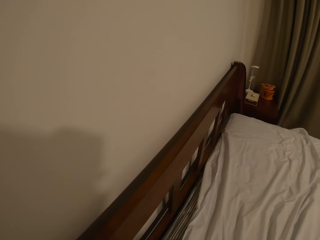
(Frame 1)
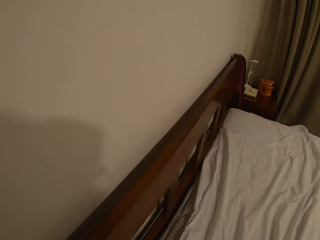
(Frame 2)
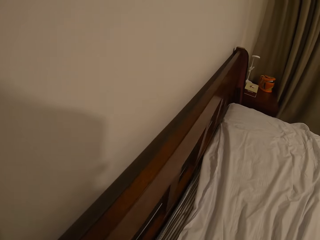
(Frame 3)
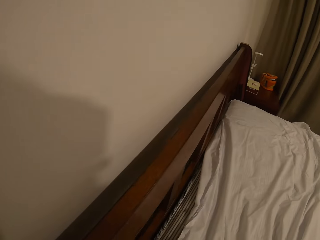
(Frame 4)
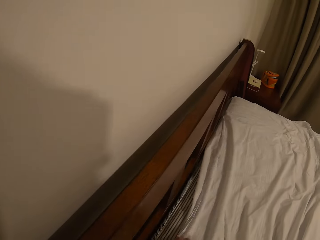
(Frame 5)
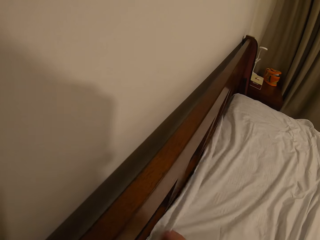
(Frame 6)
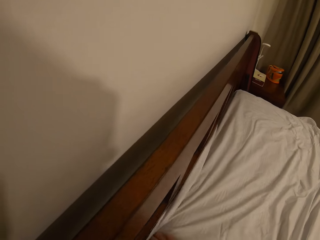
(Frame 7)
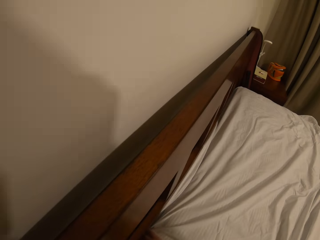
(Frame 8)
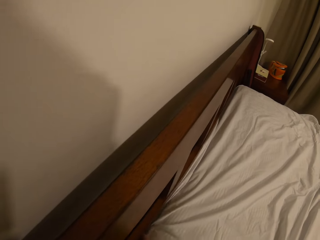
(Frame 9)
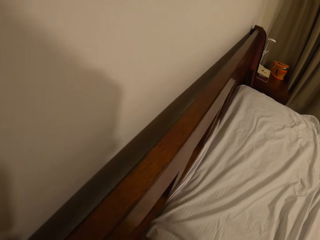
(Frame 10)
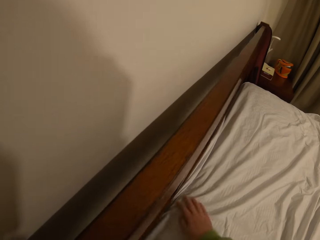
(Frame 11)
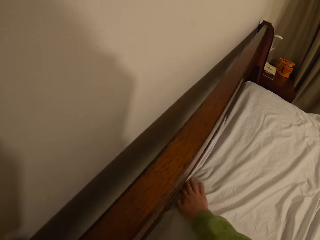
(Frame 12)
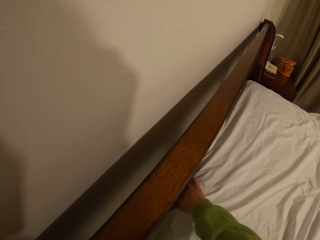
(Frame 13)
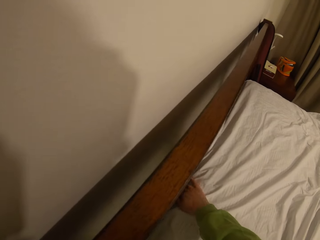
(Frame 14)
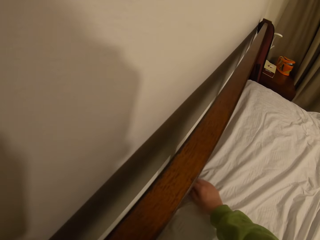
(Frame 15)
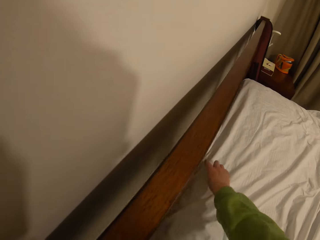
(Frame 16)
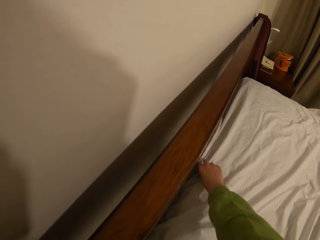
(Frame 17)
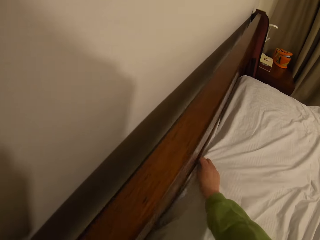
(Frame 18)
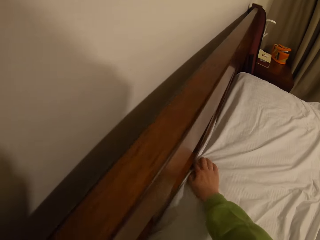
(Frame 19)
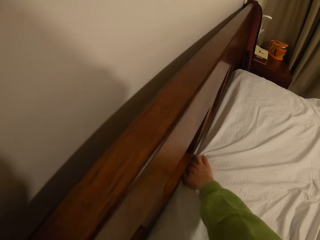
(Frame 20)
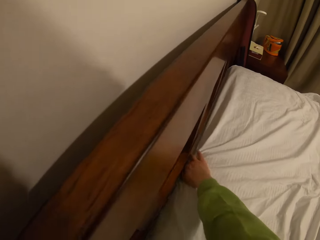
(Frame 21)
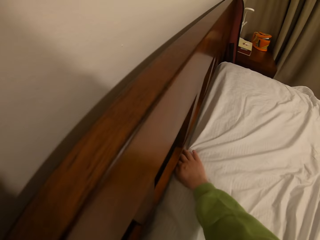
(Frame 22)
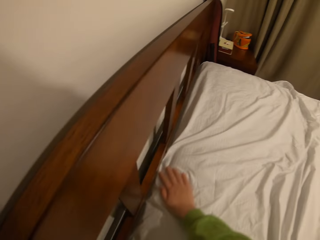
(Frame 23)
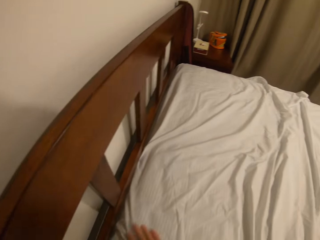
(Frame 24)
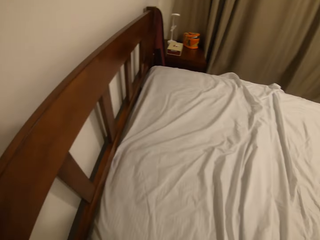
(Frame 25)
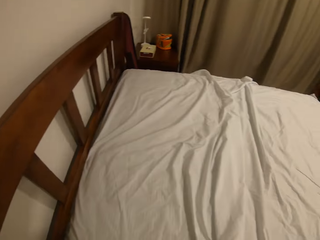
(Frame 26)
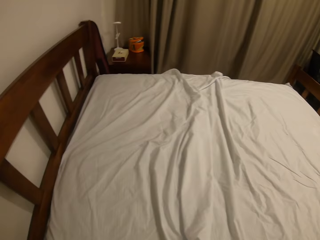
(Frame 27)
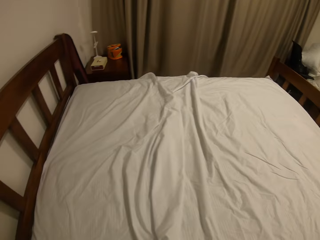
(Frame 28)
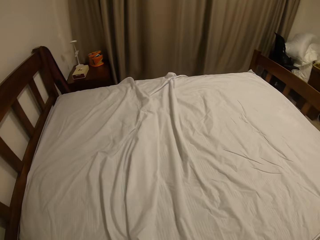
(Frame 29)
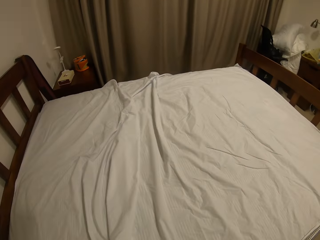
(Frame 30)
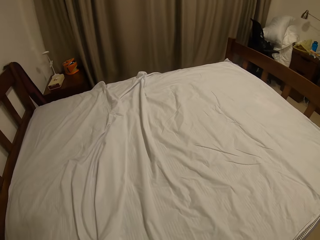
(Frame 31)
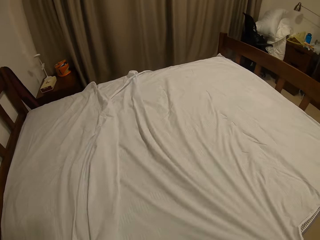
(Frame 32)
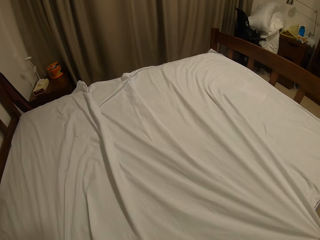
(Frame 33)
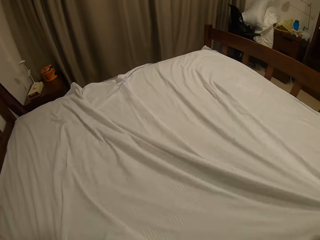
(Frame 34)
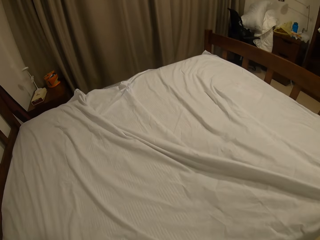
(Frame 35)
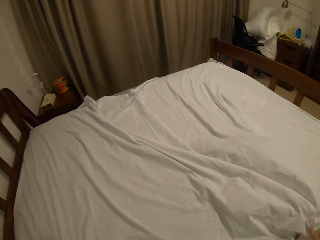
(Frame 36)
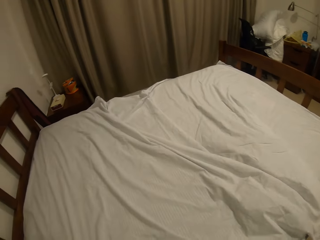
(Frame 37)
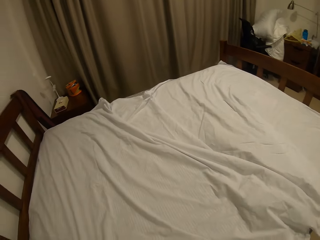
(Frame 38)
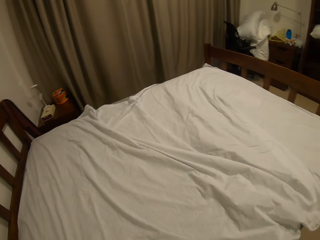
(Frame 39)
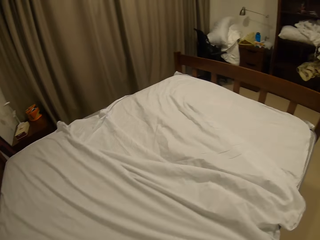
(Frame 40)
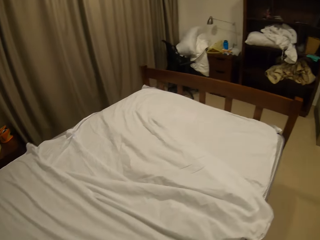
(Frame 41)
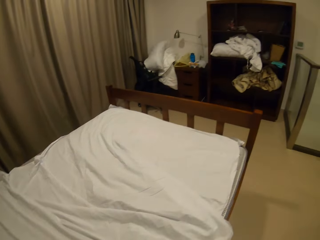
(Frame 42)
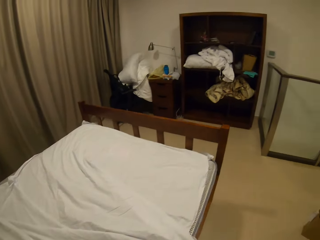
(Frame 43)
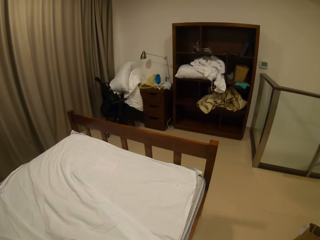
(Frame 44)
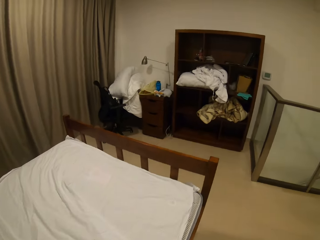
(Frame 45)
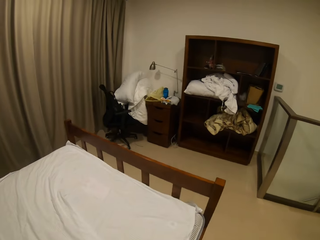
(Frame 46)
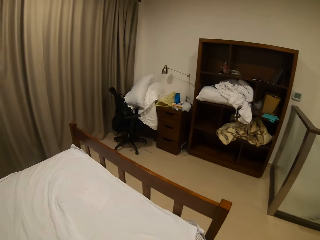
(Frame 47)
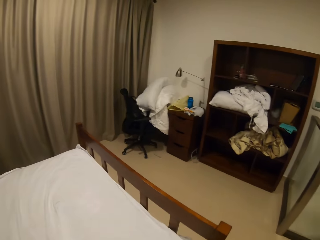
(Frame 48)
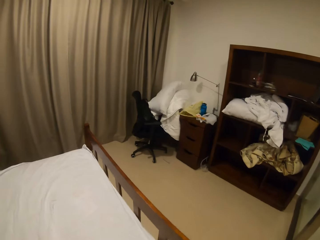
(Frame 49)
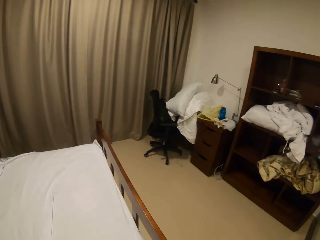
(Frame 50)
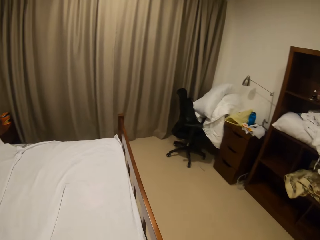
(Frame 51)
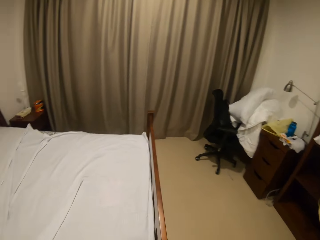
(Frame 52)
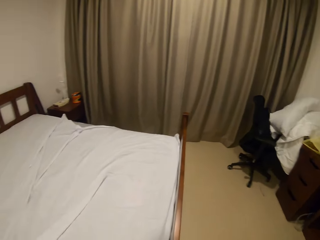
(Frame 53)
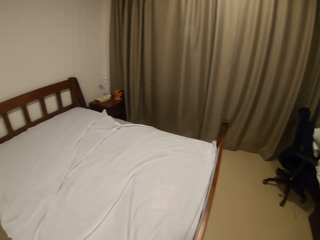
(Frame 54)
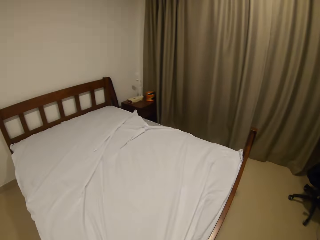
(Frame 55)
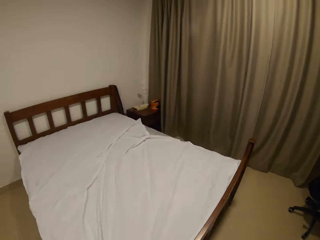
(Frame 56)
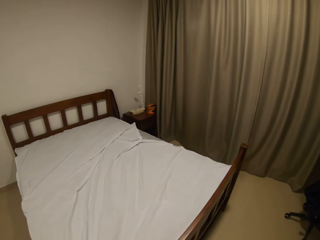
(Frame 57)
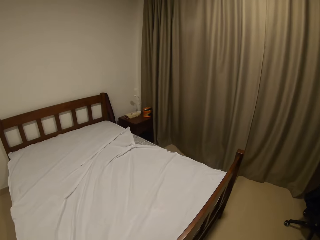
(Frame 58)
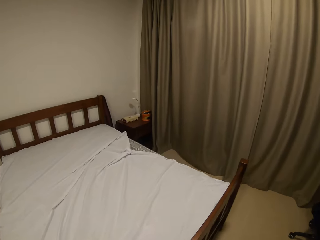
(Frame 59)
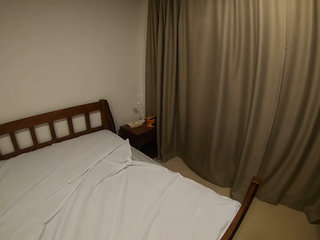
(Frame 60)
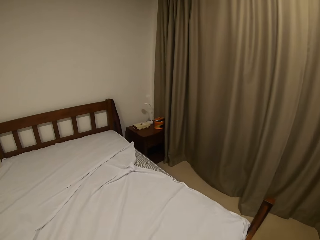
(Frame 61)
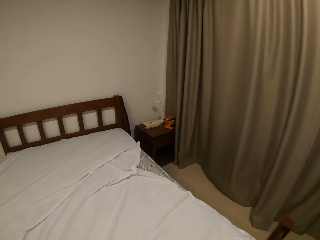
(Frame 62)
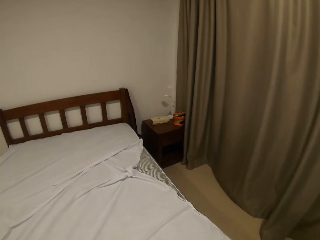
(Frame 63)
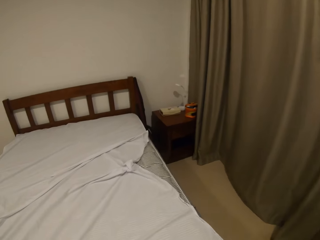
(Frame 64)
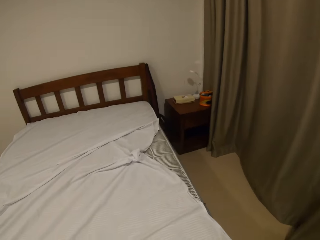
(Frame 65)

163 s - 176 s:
The camera wearer spreads the bedsheet on the bed. They walk around the bed. They spread the bedsheet.

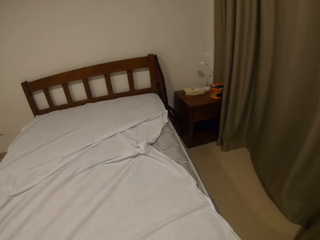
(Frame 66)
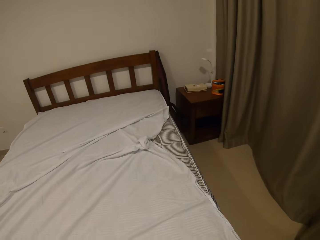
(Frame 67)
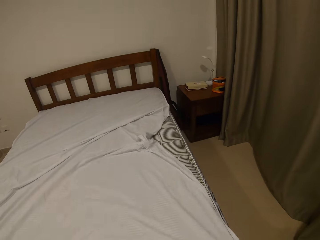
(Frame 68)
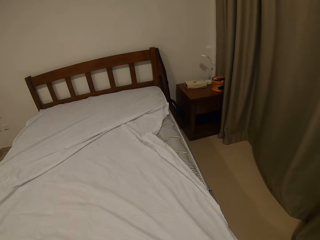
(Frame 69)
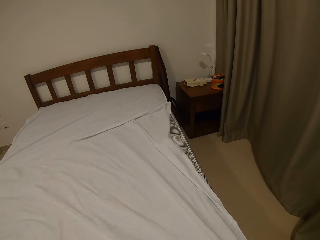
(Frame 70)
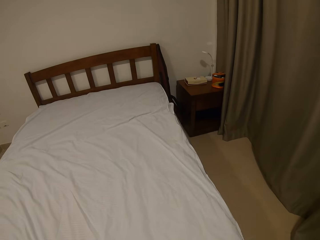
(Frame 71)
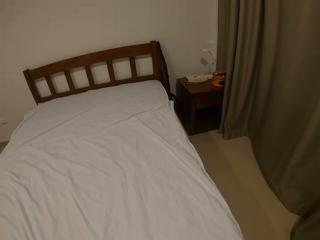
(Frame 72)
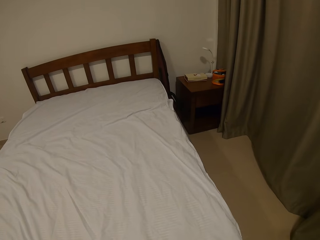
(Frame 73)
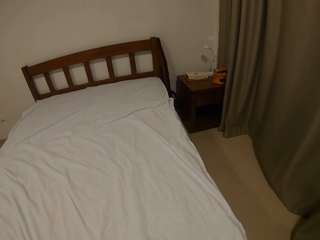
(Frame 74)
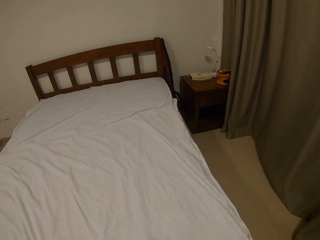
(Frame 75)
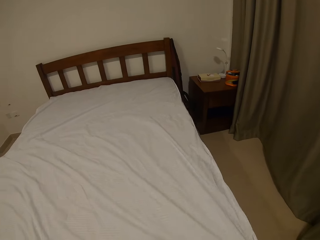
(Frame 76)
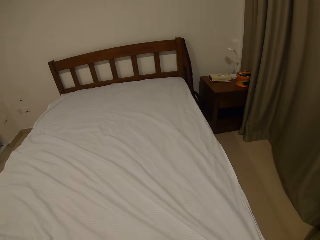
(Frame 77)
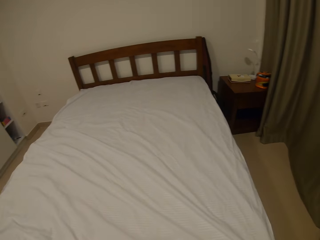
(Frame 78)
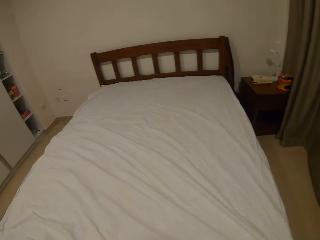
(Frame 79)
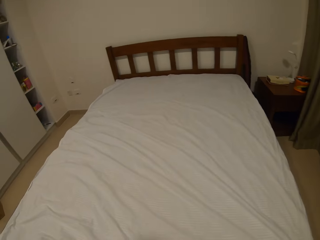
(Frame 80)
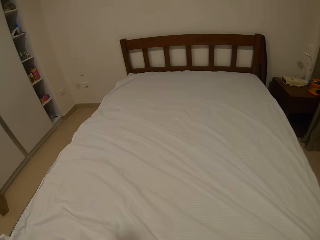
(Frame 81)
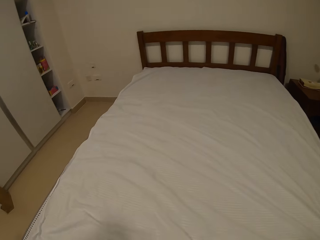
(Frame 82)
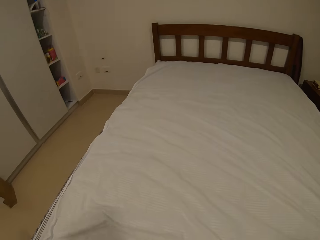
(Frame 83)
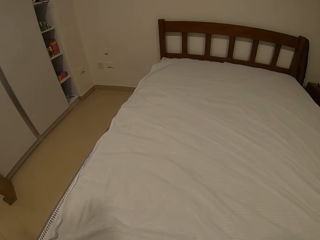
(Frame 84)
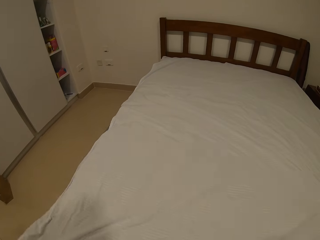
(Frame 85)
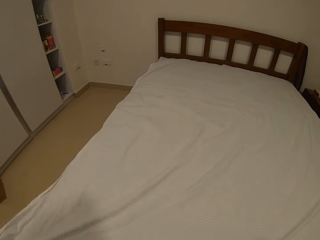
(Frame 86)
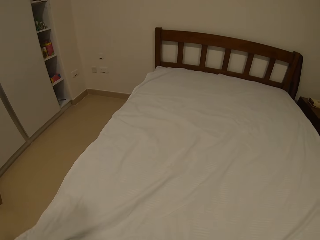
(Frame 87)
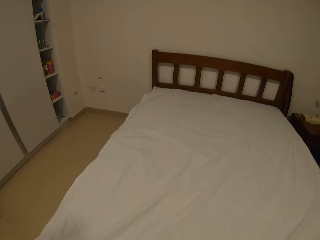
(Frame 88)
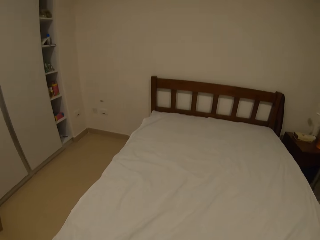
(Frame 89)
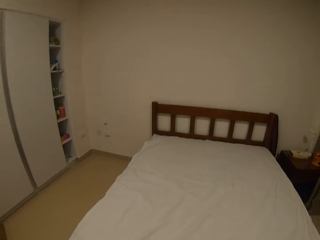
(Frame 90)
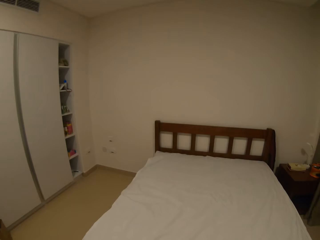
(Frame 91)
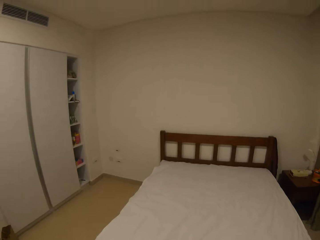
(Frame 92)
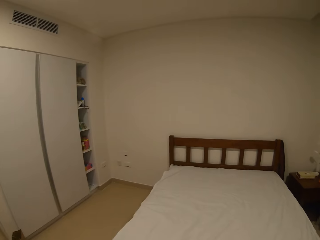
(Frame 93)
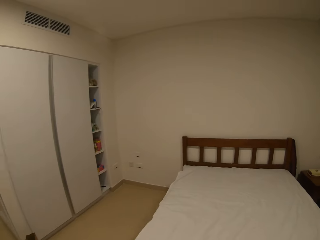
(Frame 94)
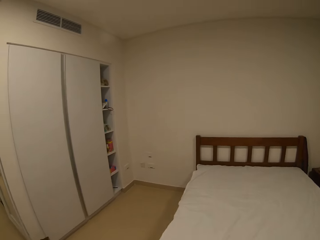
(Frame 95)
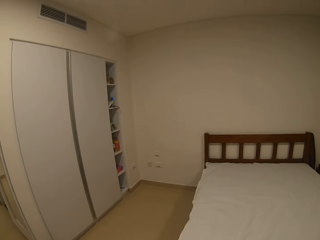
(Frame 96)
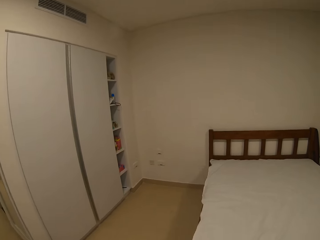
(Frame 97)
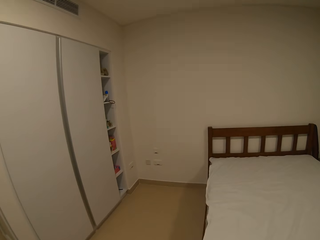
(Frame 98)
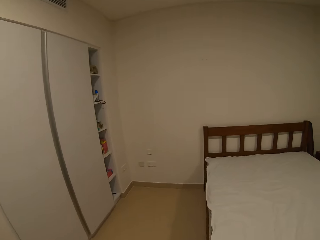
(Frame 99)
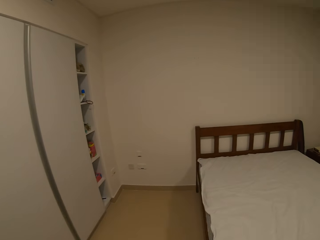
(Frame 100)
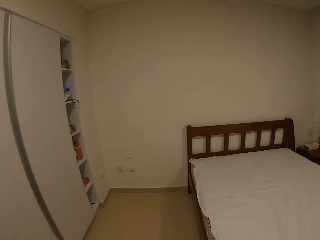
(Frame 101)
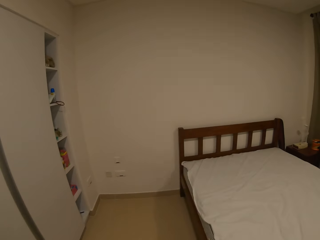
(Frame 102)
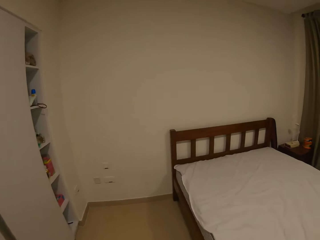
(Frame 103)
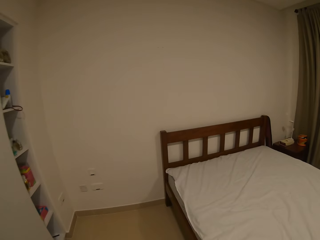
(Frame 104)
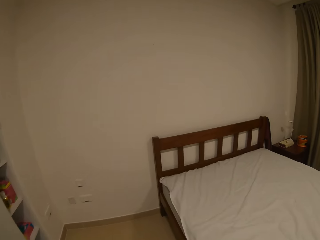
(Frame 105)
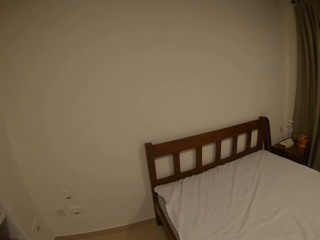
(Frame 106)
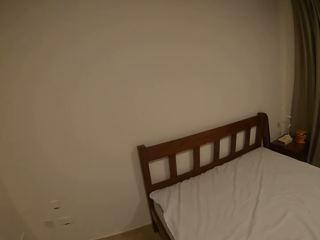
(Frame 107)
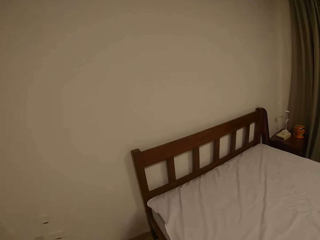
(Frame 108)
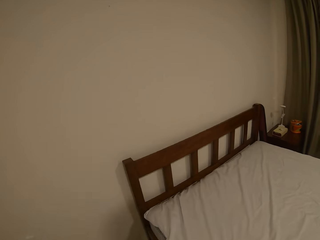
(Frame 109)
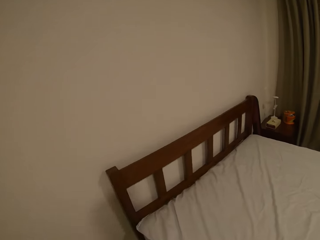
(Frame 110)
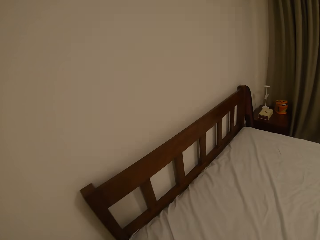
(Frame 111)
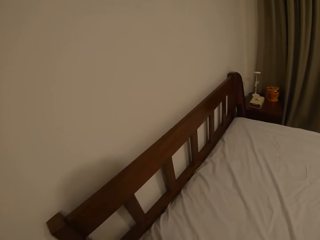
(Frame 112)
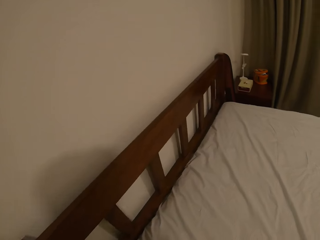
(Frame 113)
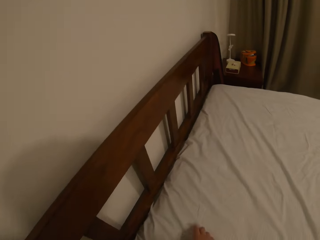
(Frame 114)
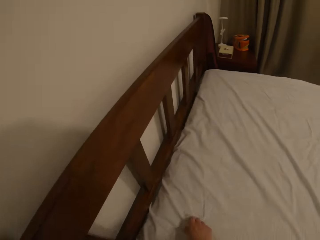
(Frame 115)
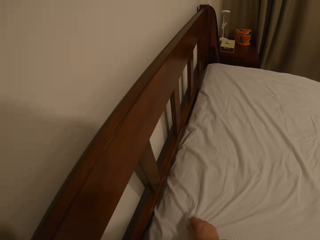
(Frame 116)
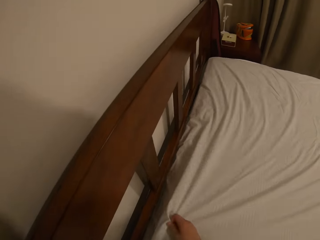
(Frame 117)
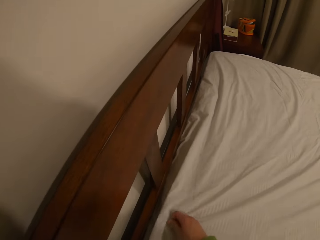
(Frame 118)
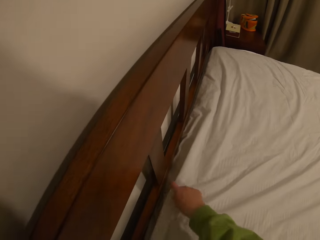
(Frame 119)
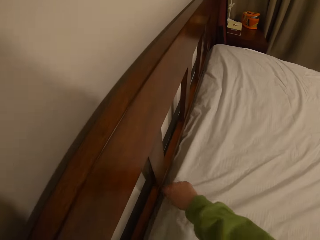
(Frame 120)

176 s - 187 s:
The camera wearer spreads the bedsheet. They walk along the bed. They pull the bedsheet.
